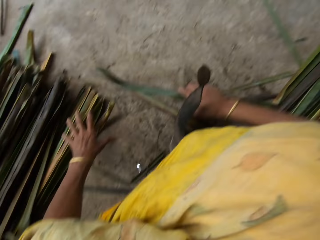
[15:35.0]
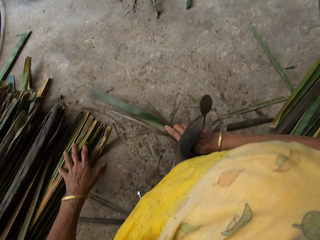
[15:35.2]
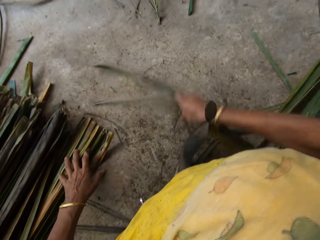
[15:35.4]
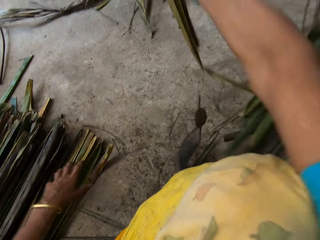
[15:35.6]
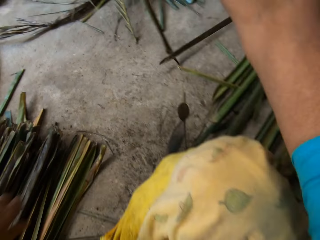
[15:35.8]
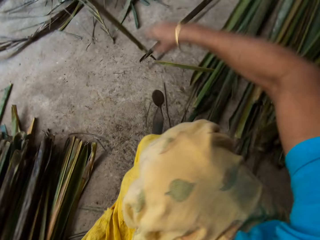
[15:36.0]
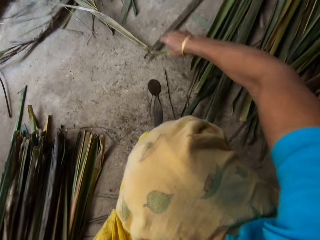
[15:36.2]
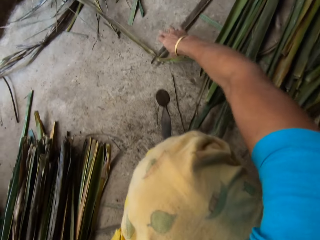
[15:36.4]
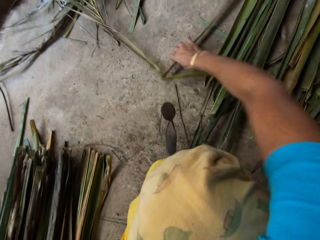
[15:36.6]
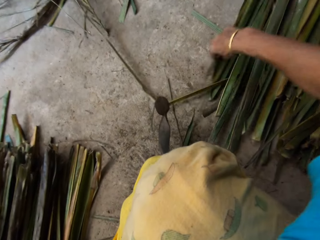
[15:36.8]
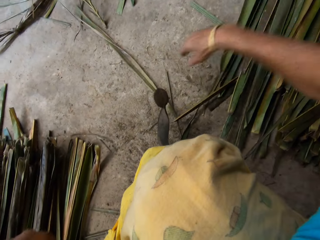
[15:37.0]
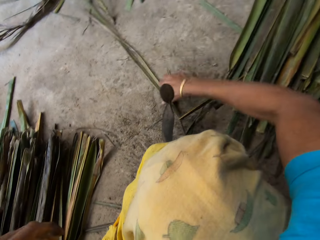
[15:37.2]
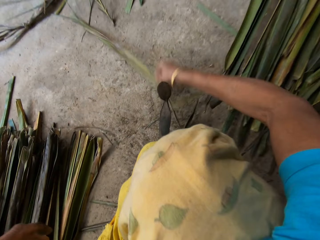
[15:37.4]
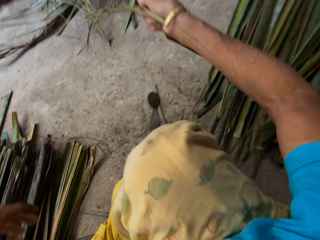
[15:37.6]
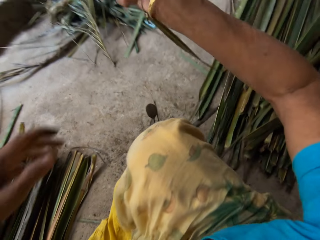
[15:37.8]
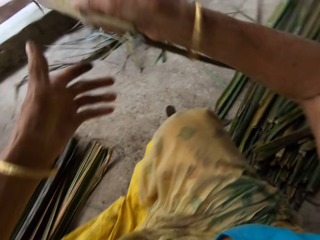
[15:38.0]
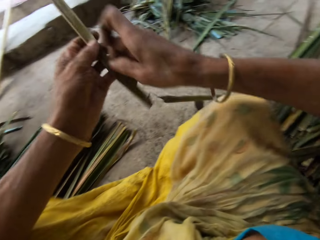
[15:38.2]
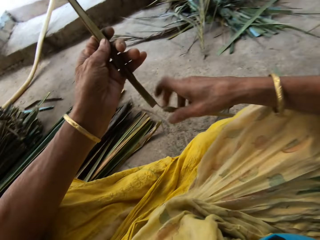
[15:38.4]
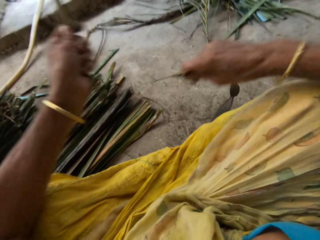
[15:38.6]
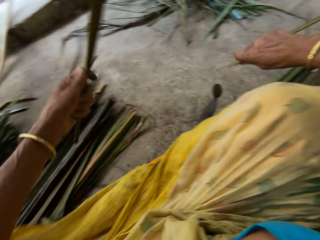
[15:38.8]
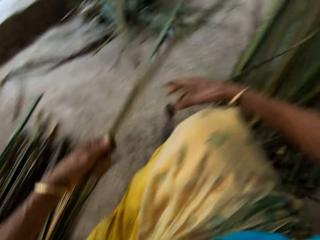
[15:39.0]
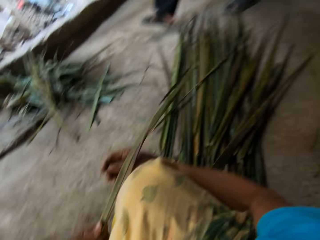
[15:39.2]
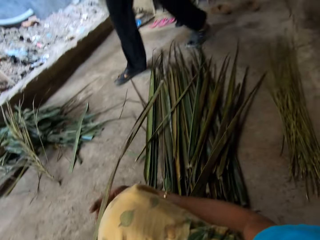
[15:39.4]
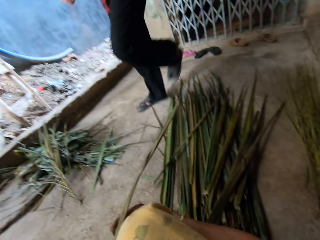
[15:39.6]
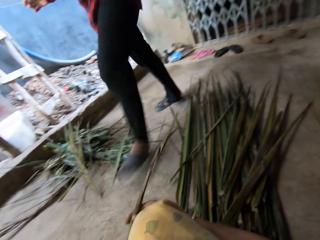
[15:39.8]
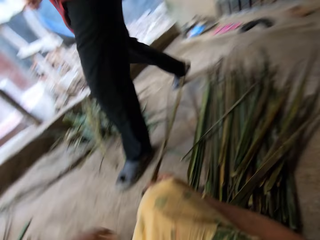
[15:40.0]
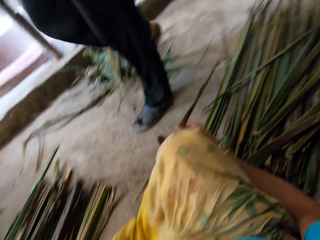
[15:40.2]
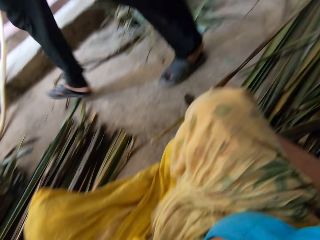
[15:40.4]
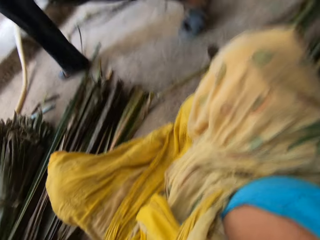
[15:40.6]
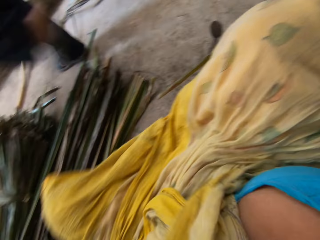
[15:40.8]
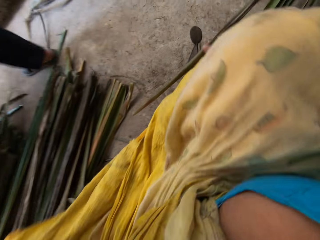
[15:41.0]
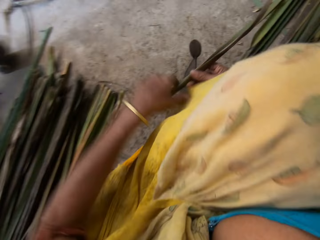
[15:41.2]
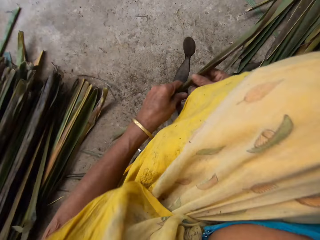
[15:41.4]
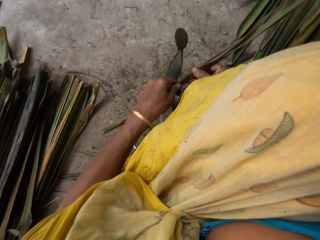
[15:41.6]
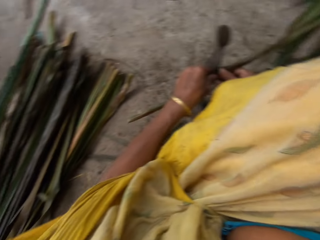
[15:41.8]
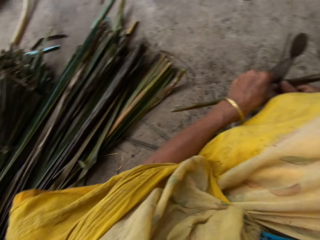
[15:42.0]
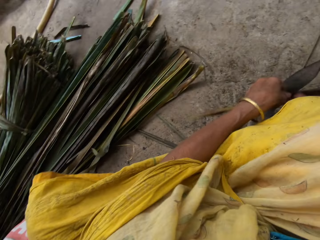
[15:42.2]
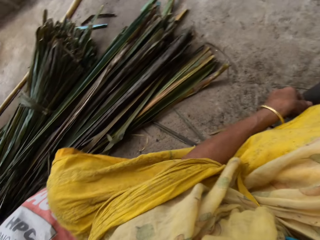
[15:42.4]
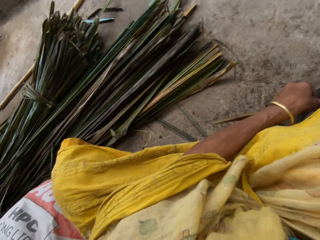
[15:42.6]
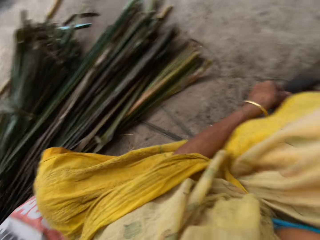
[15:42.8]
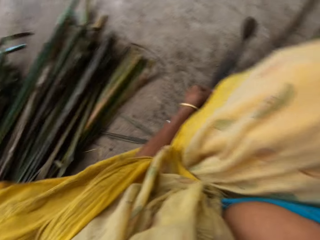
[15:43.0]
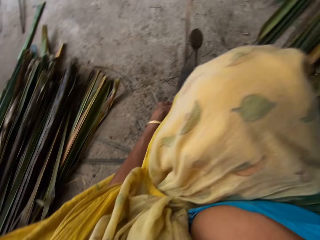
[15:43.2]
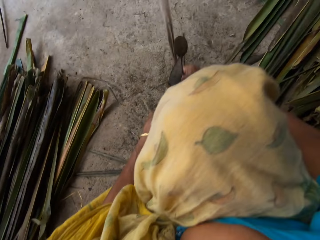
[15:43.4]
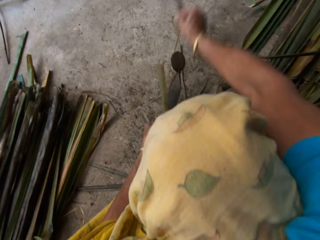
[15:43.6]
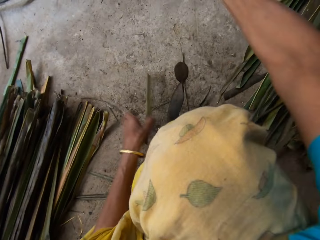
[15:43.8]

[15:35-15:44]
The camera wearer moves both hands, lifts the Napier grass or papyrus reed, and moves the right hand. They throw the papyrus reed on the floor and push the Napier grass. They pick up the papyrus reed from the floor and pull the Napier grass. They move both hands and look at a person. They drop the left hand, hold with both hands, and tear the papyrus reed with a cutting object.

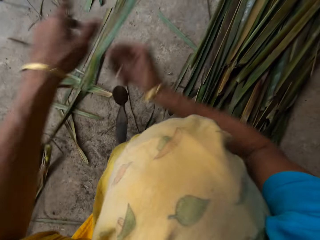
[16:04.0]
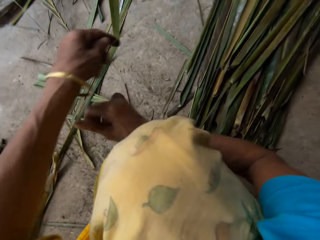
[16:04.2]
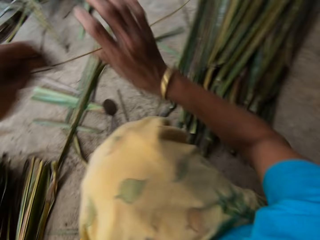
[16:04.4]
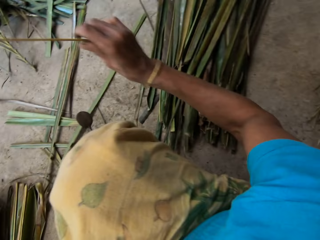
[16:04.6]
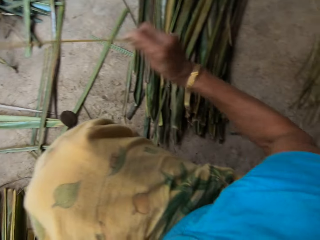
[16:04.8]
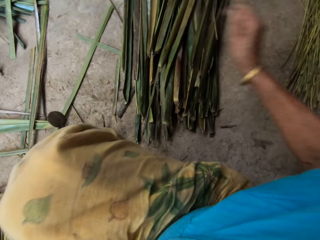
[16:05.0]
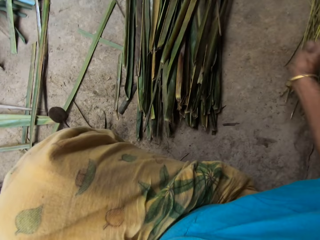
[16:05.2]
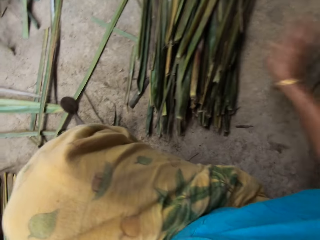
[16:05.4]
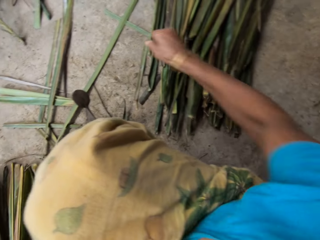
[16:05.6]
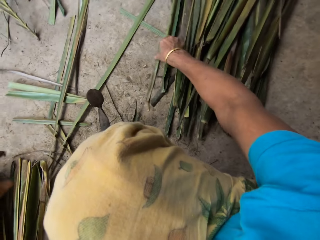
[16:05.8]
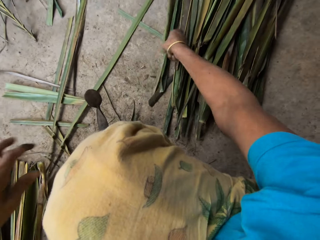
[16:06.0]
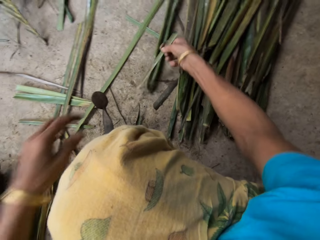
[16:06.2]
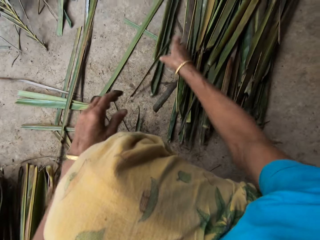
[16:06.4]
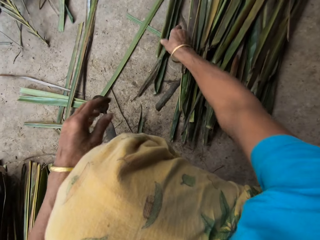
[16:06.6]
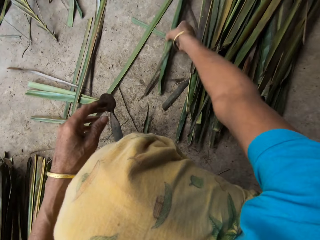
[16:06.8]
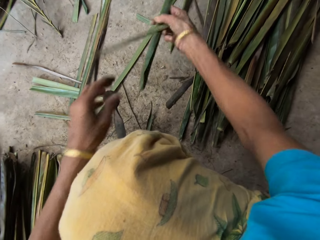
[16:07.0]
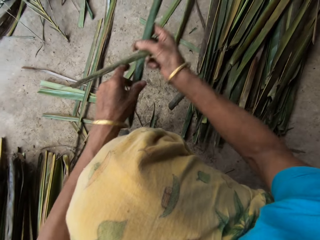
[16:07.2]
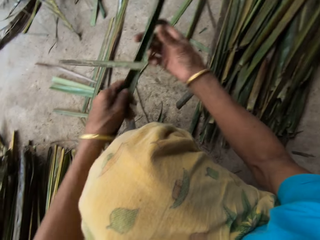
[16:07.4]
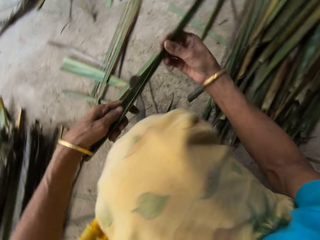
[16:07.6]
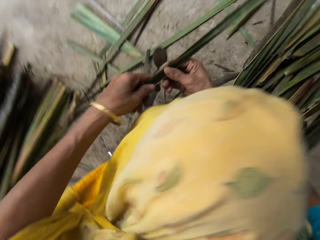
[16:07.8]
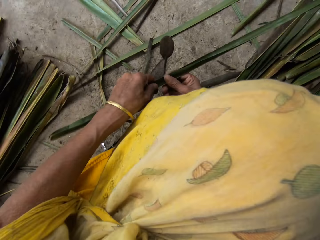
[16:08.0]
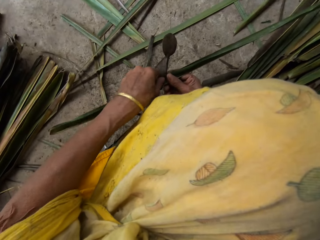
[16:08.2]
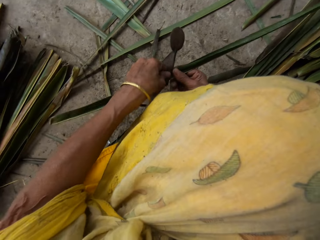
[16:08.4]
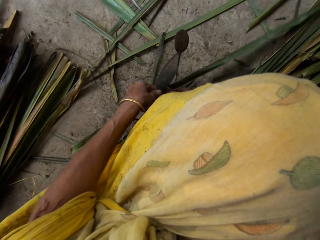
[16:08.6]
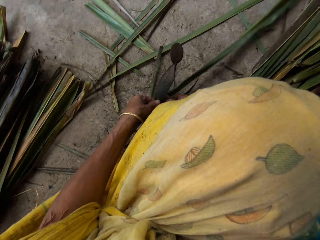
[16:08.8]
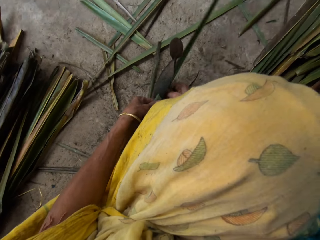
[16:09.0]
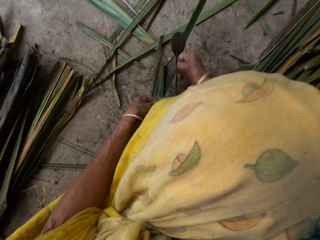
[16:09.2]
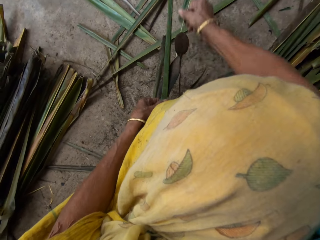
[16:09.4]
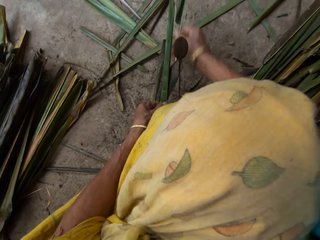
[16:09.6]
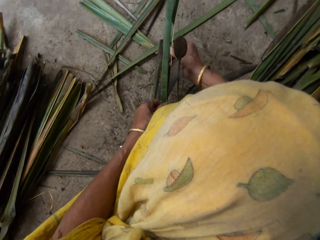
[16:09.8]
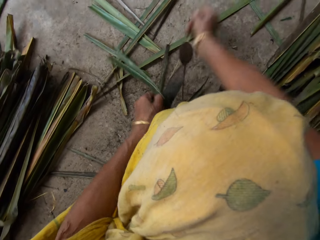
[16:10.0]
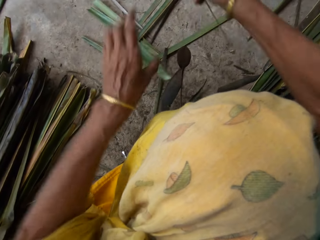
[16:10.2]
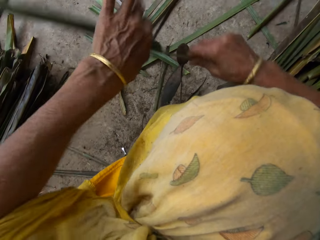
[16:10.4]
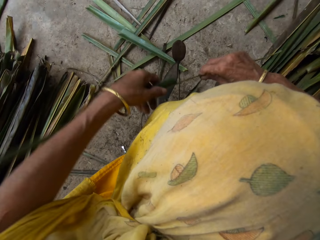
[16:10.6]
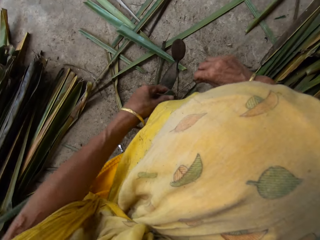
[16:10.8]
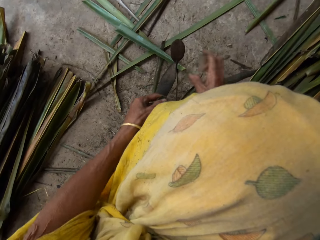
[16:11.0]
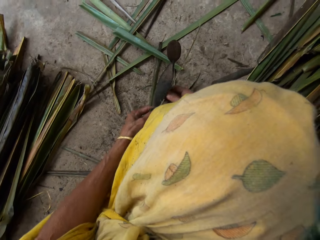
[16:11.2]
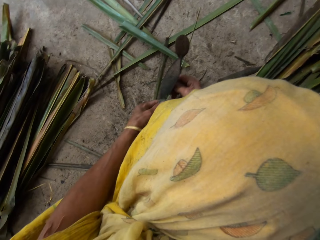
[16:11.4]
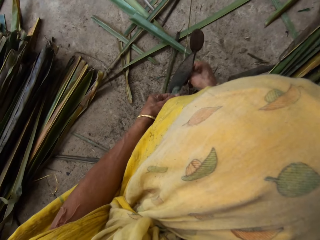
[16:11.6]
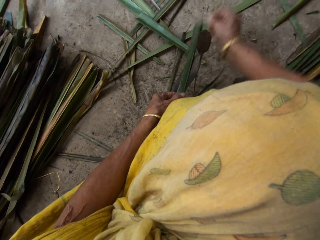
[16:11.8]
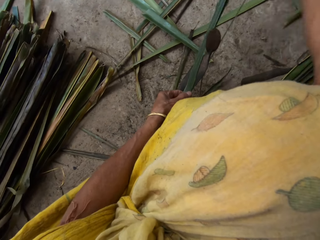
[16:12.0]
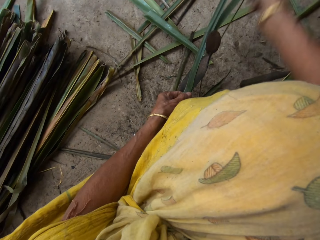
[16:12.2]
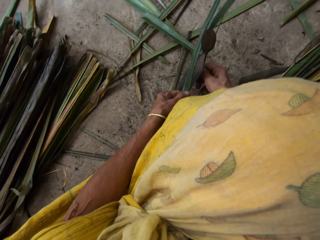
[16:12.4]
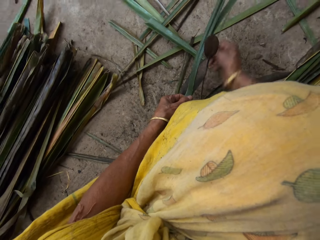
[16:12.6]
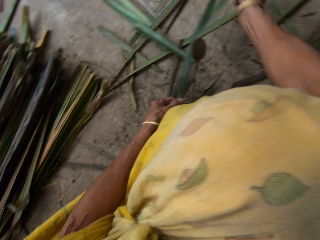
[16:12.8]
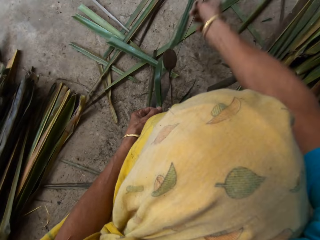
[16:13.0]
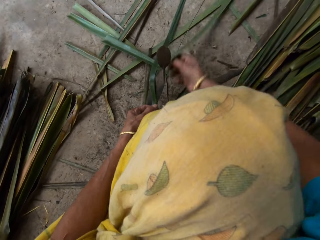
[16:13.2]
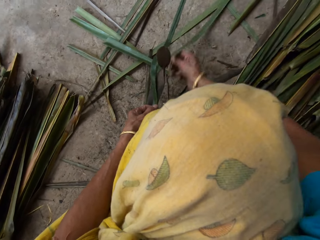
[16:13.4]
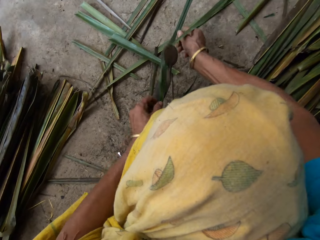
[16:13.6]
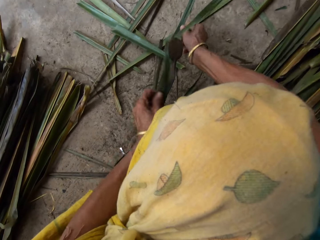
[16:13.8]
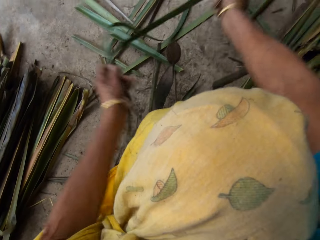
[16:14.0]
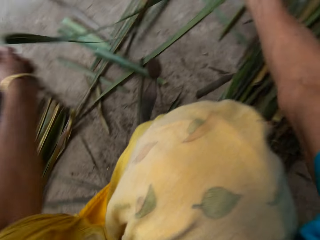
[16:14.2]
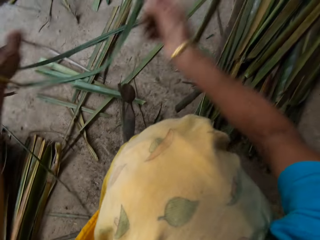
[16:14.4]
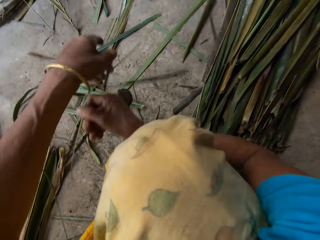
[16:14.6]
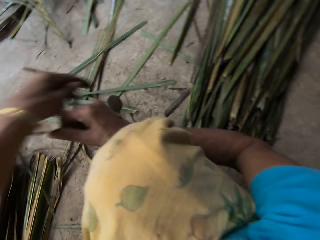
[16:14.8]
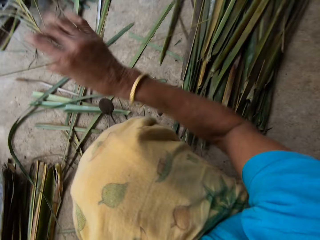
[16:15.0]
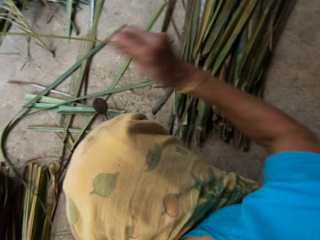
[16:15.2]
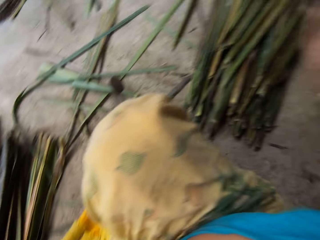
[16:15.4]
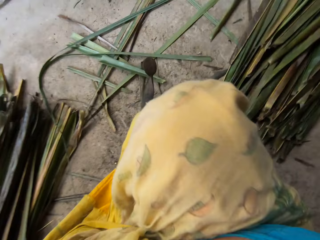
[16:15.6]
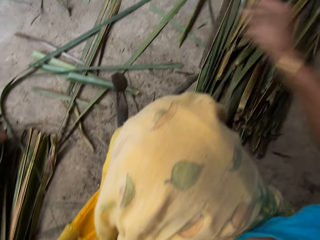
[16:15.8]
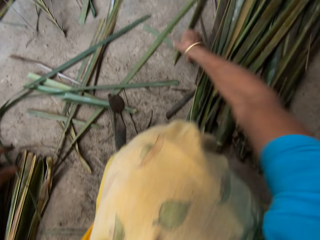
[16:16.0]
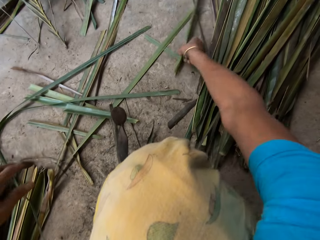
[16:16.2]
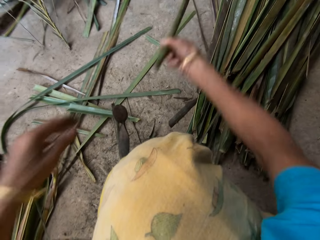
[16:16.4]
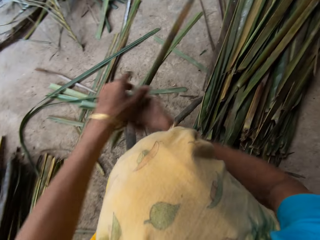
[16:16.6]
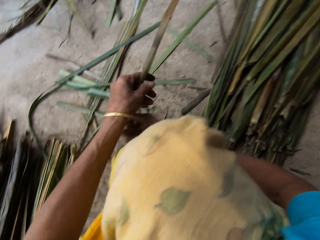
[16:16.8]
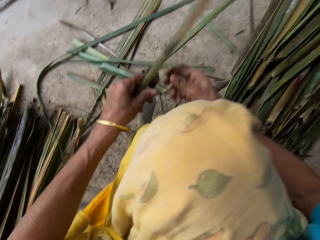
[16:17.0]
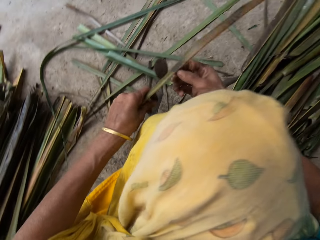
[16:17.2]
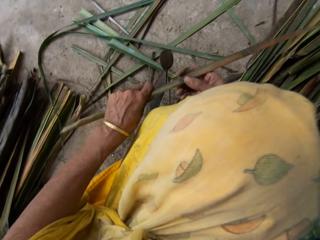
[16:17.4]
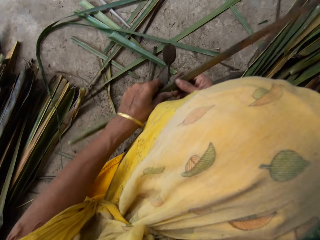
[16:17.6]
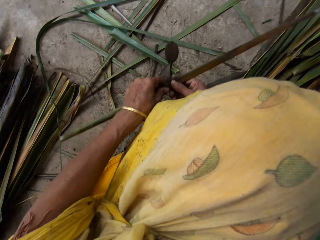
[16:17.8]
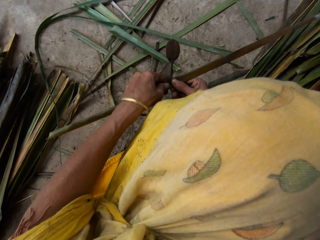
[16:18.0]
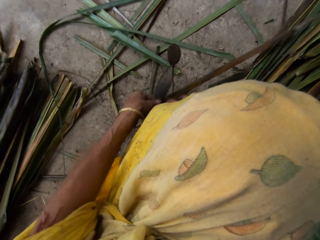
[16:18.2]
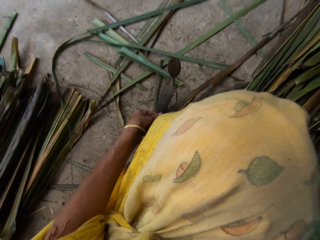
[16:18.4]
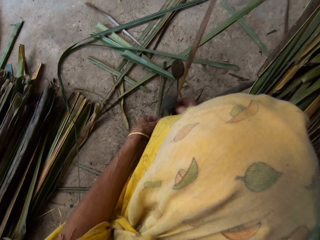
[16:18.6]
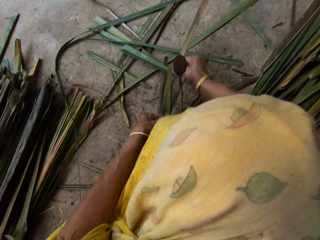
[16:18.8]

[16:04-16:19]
The camera wearer drops the papyrus reed on the floor. They pick up the papyrus reed from the floor, hold with both hands, and tear the papyrus reed with a cutting object. They drop the papyrus reed from the floor. They pick up the papyrus reed from the floor and hold with both hands.
